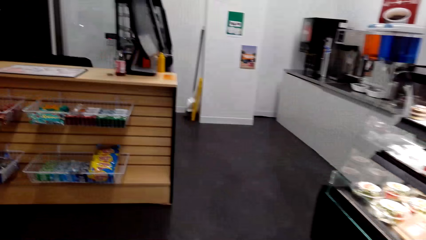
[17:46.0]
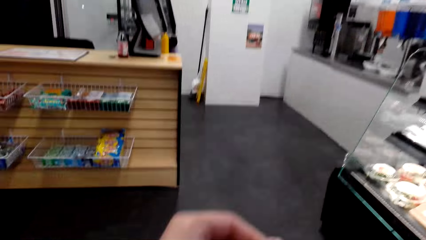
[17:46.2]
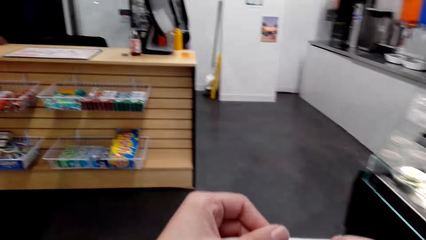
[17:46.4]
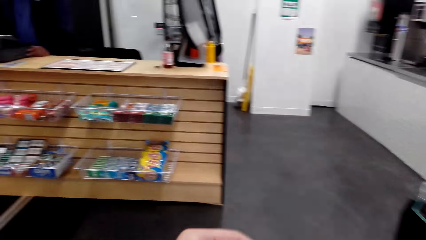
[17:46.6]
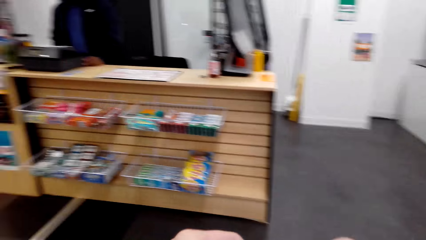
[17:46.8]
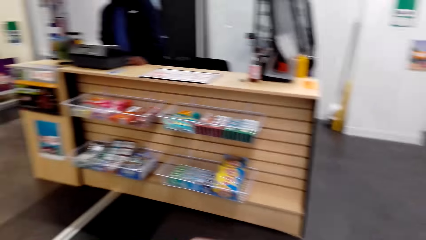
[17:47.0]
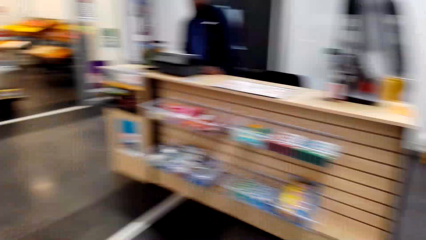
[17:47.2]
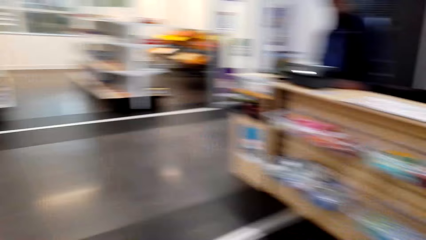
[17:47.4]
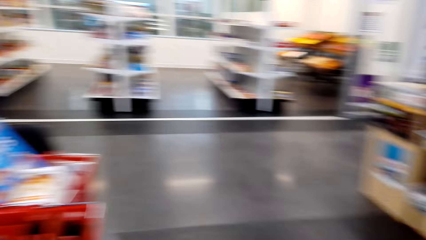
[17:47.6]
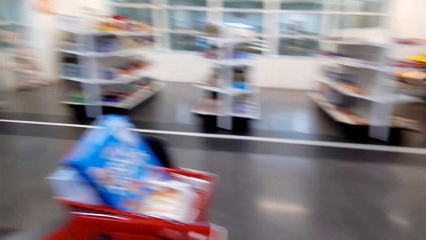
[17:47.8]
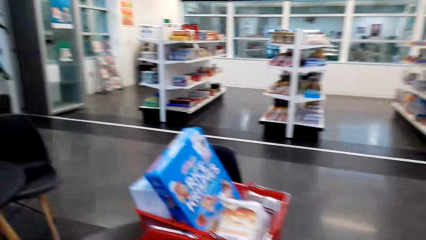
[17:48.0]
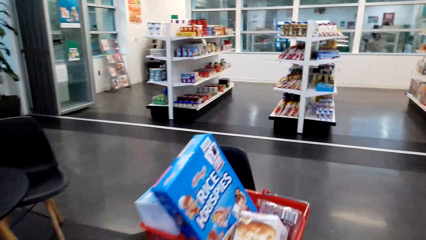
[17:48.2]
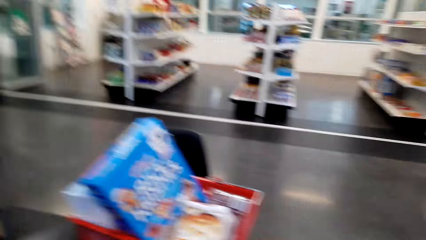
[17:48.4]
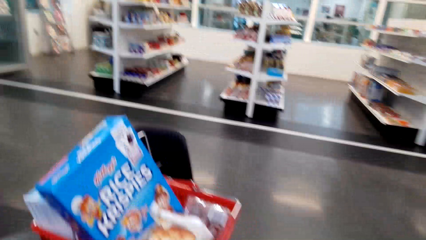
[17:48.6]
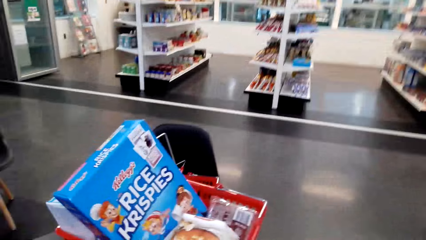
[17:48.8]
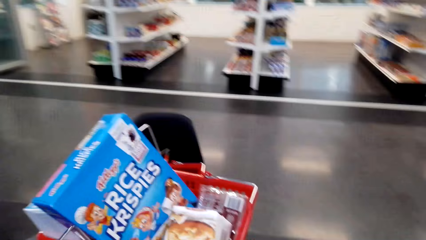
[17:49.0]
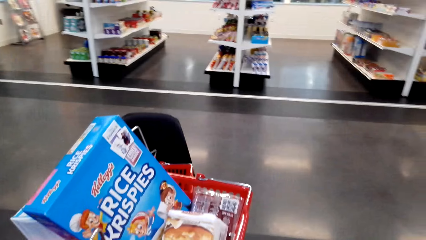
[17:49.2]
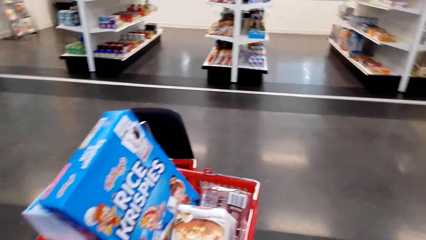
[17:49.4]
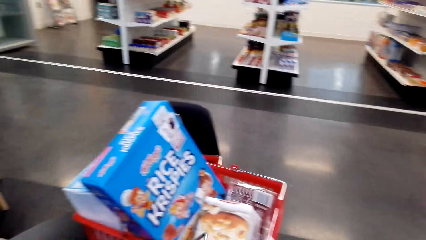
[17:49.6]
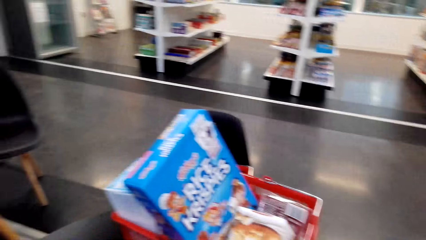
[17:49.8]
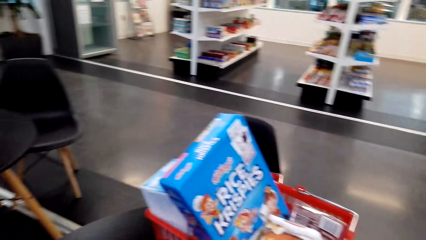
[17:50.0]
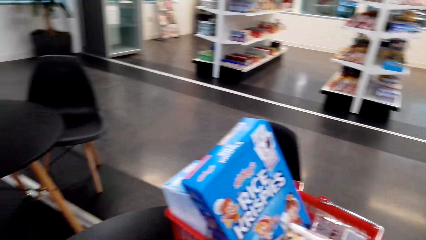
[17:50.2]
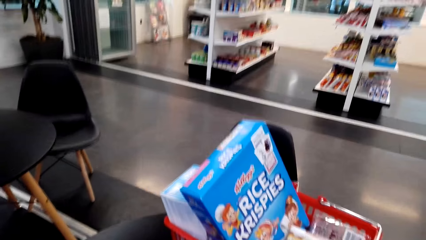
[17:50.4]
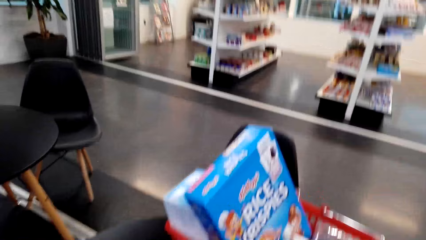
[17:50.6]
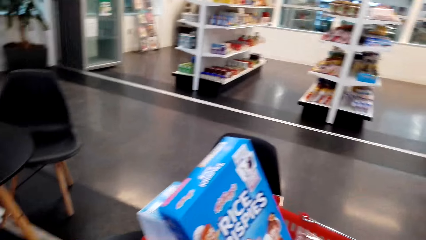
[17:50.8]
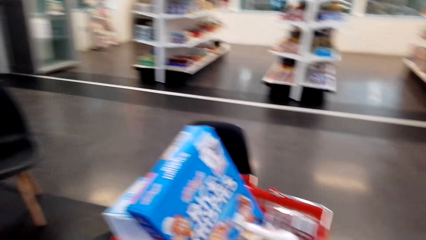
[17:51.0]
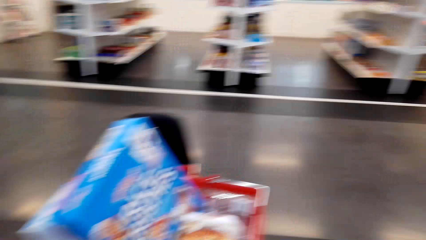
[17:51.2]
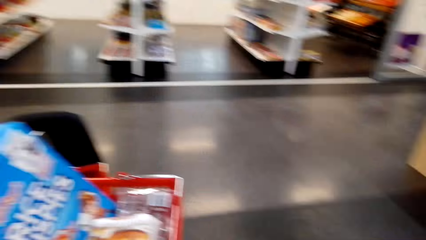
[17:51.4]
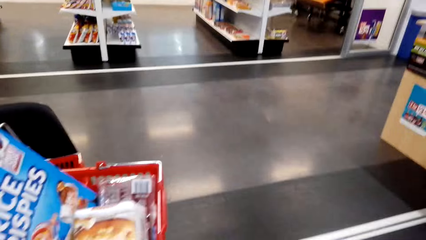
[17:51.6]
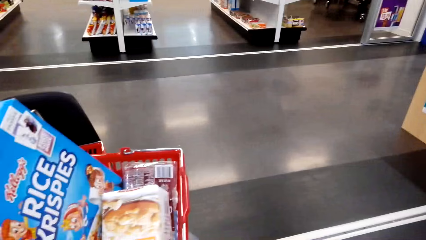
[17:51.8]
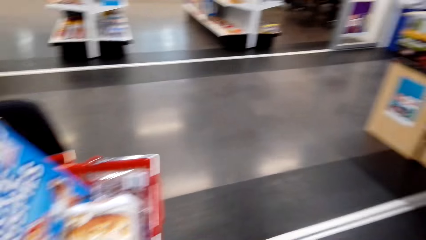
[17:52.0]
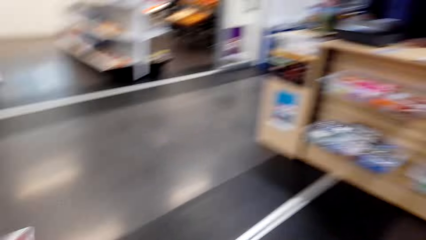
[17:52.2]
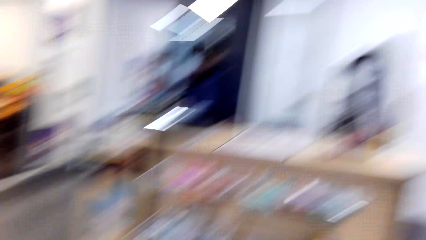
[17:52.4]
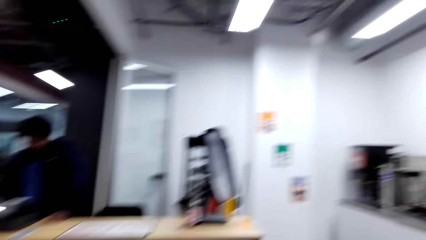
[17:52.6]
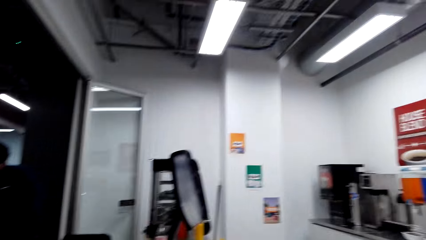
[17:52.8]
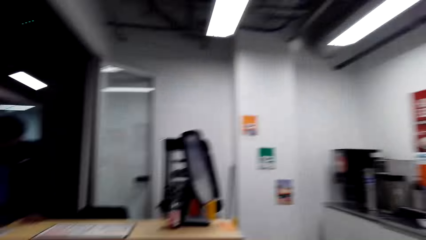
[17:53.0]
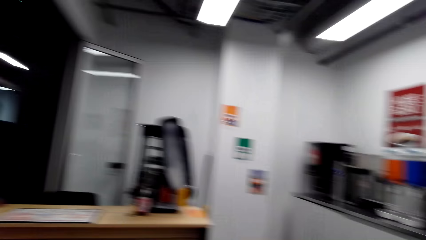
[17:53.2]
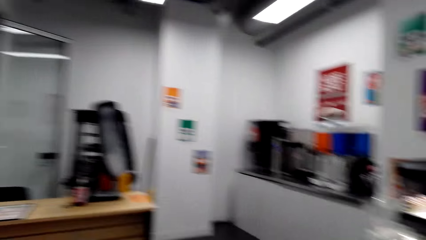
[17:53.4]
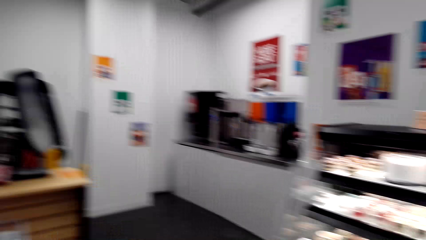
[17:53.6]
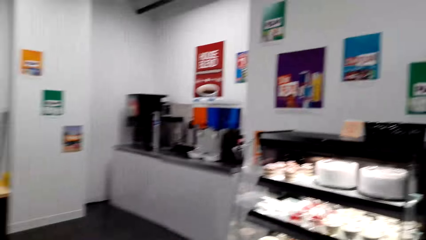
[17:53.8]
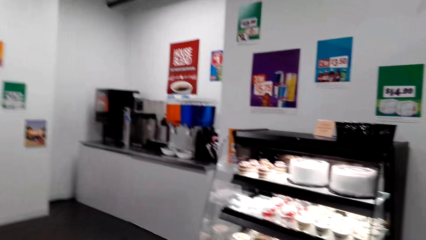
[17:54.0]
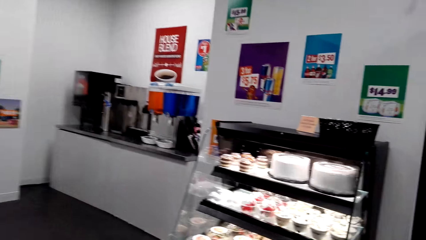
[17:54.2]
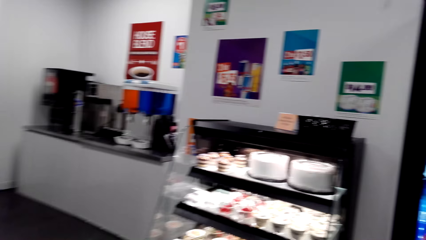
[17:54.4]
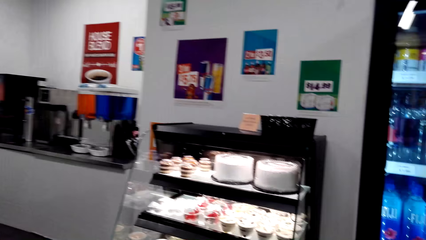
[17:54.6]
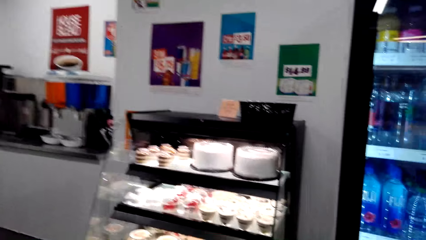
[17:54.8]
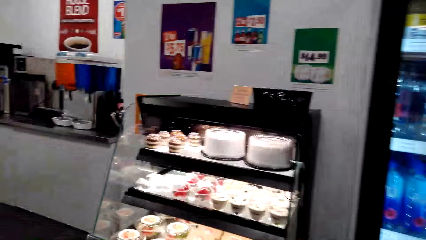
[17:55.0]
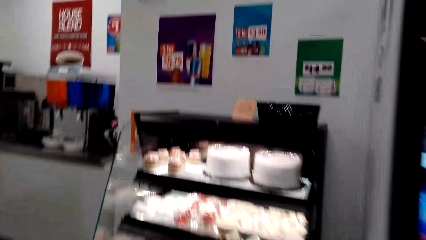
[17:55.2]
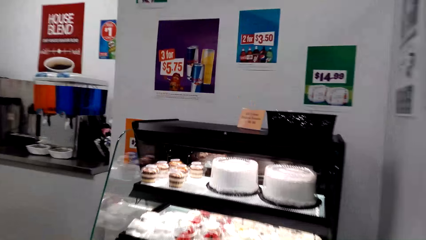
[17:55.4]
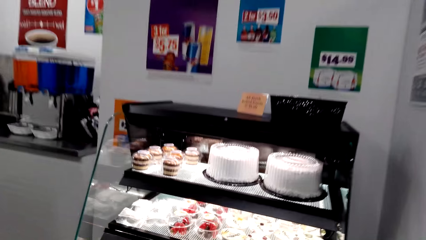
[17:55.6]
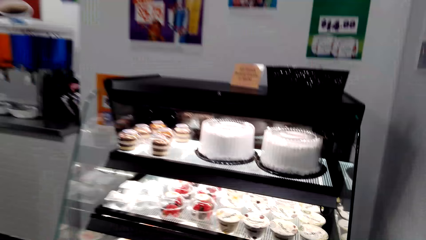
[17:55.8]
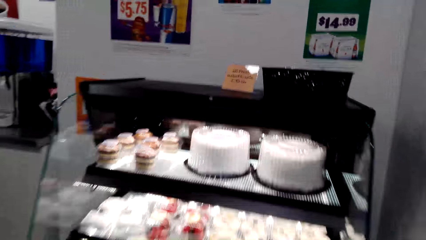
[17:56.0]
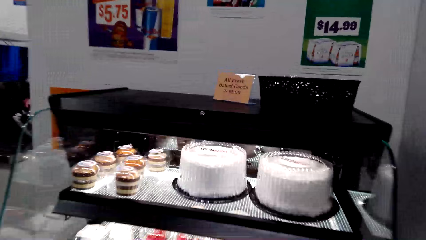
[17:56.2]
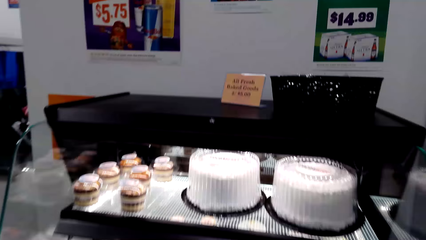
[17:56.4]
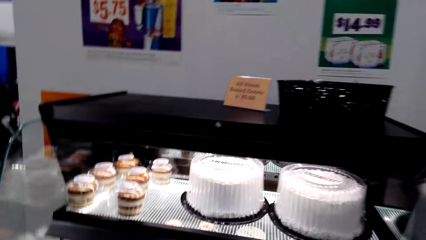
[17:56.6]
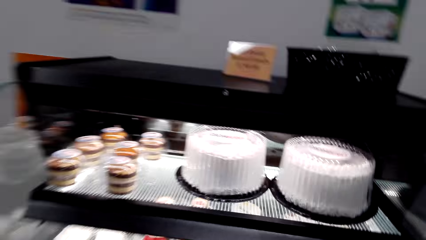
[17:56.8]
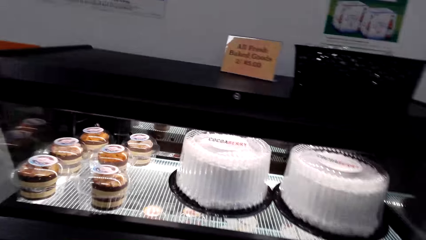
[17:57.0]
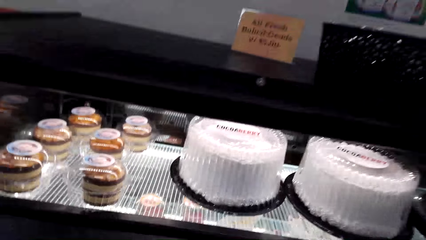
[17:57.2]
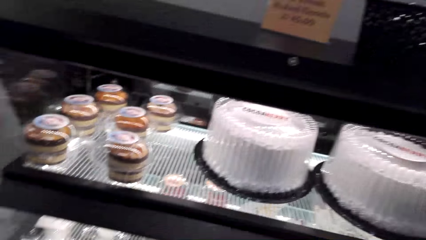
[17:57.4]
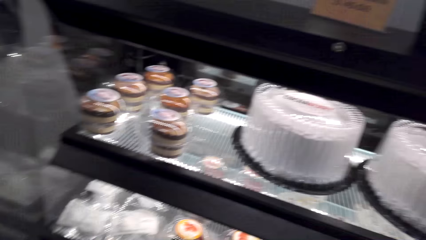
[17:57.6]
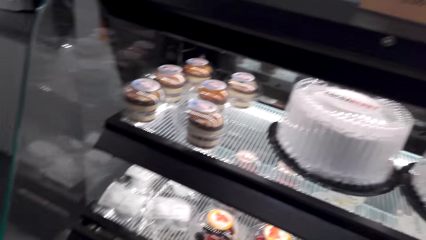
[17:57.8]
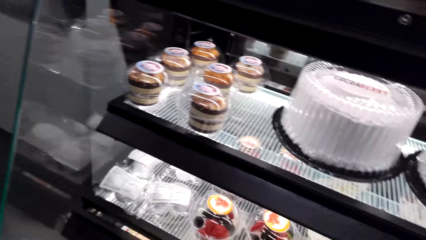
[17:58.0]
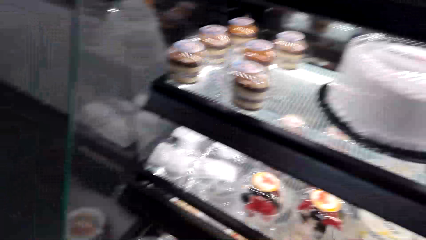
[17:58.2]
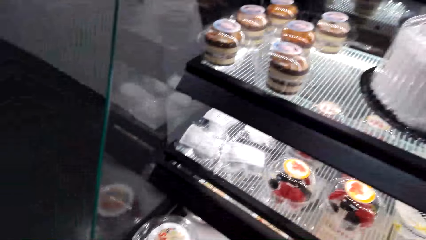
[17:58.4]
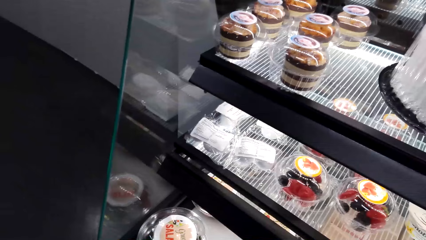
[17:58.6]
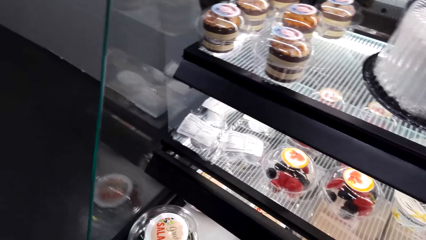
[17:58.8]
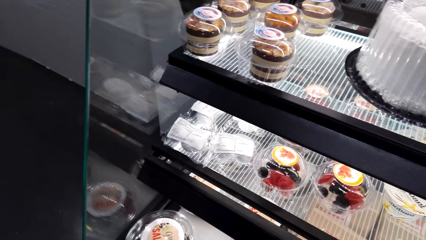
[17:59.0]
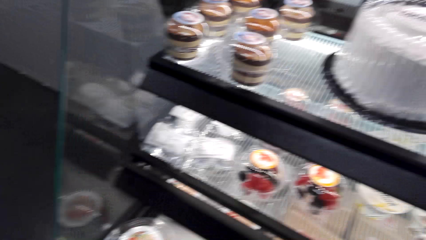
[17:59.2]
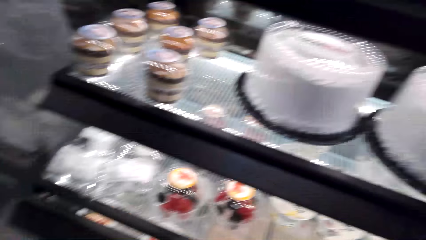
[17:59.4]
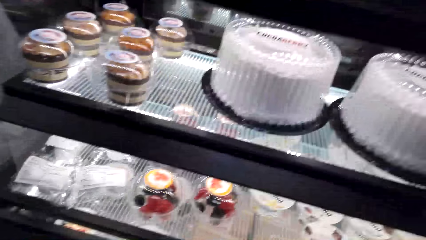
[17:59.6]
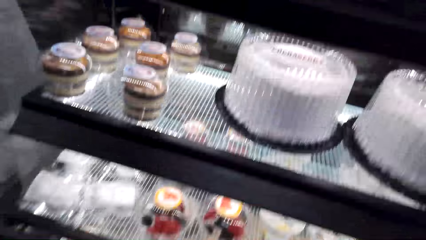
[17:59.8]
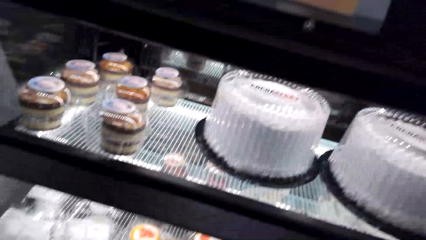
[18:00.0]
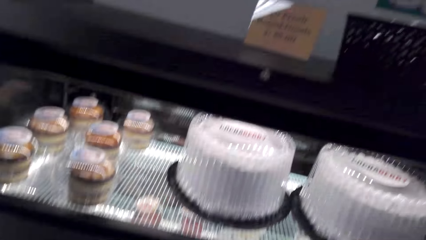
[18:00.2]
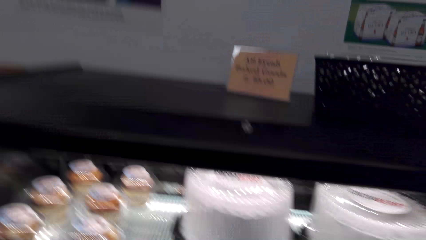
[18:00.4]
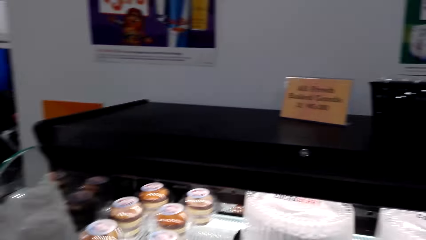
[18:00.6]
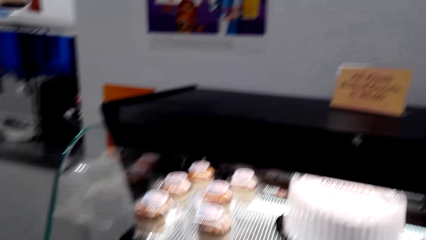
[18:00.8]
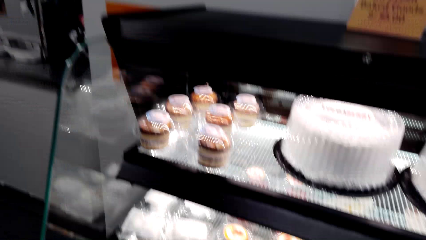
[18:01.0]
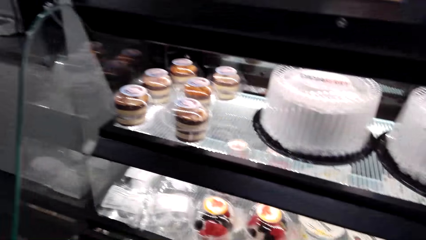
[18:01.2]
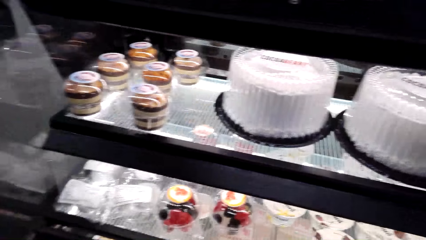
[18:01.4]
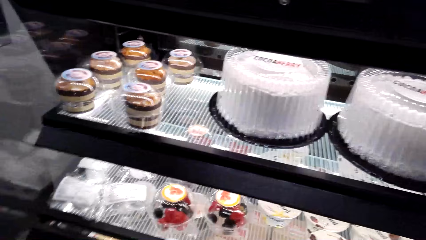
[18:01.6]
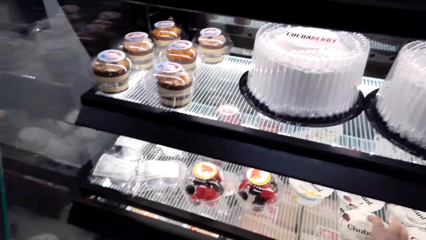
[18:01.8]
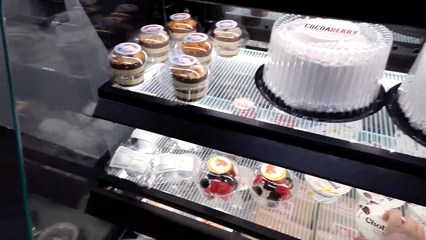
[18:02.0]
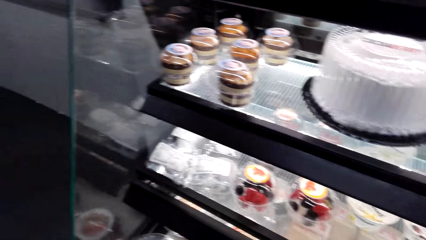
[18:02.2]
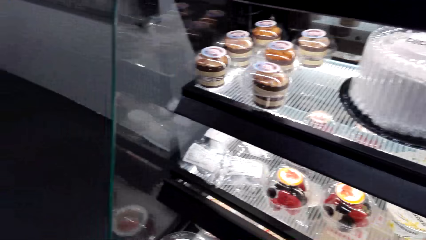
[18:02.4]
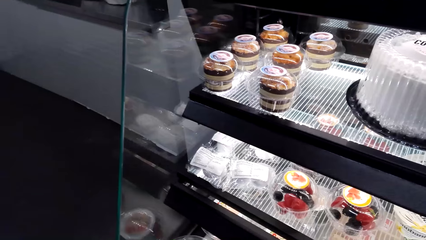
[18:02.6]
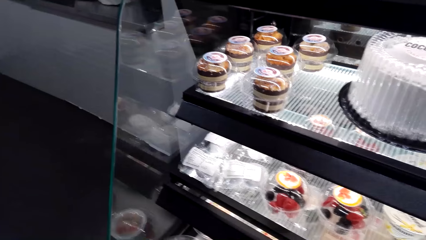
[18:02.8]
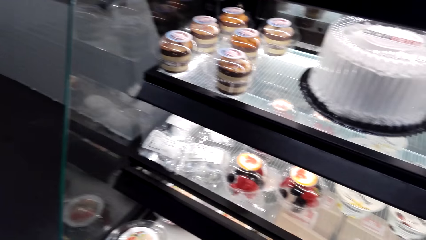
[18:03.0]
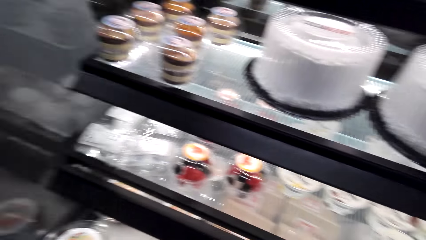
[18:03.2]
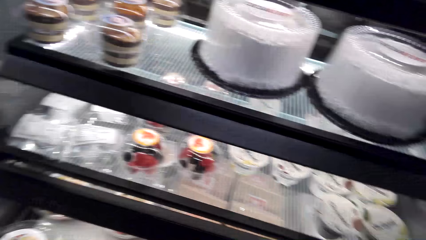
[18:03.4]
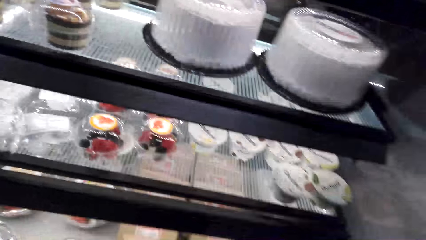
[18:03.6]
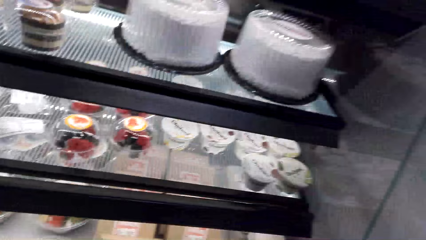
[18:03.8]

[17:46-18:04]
The camera wearer stares at the items in the shopping basket. They walk in the supermarket. They stare at the items in the fridge.
